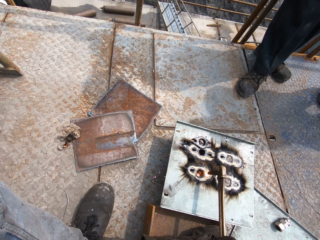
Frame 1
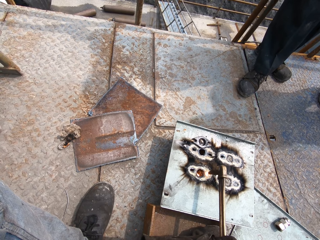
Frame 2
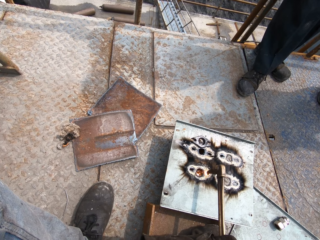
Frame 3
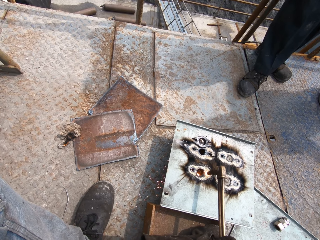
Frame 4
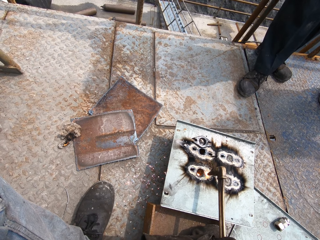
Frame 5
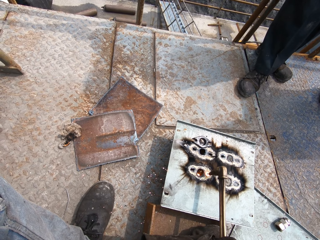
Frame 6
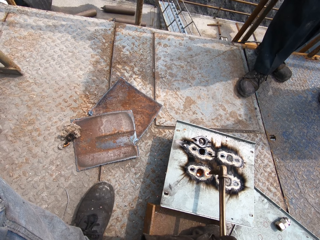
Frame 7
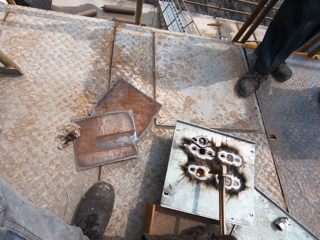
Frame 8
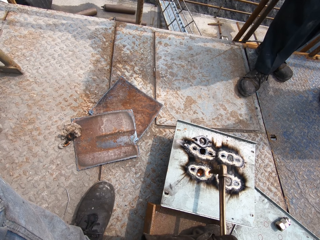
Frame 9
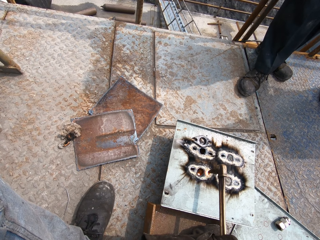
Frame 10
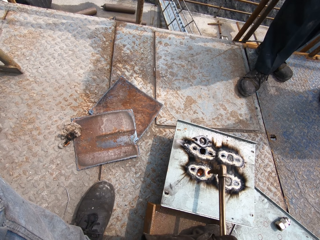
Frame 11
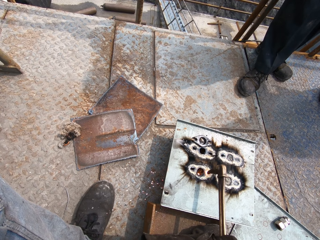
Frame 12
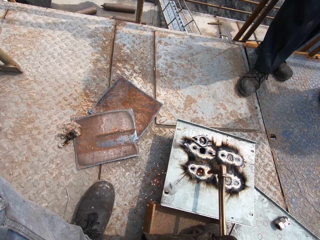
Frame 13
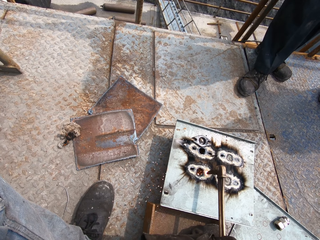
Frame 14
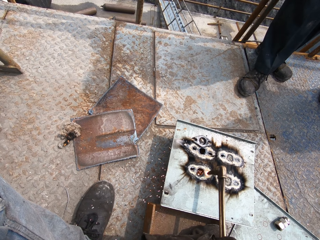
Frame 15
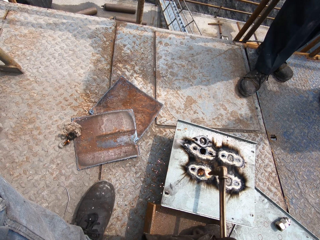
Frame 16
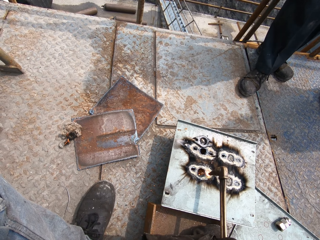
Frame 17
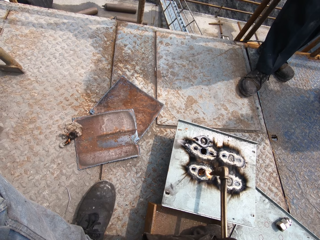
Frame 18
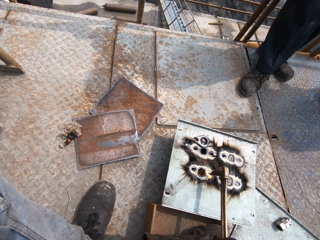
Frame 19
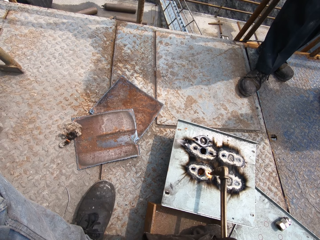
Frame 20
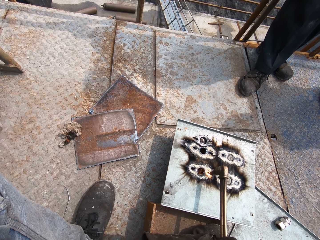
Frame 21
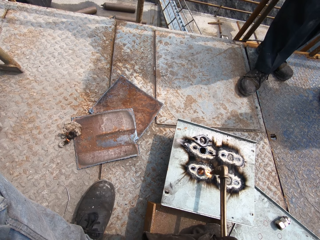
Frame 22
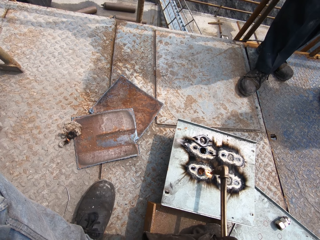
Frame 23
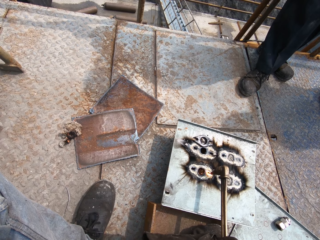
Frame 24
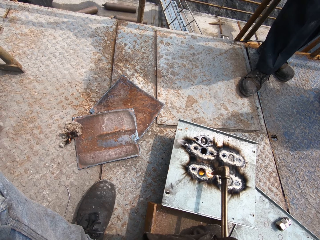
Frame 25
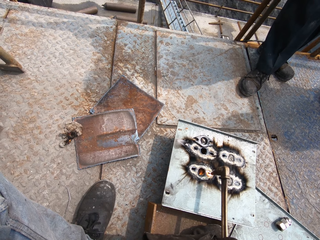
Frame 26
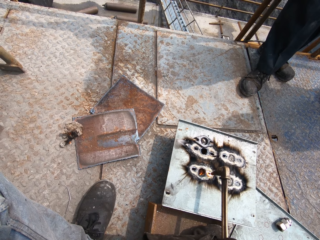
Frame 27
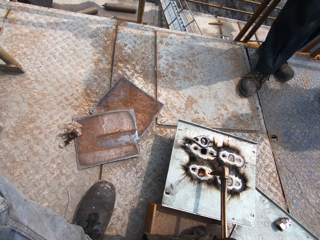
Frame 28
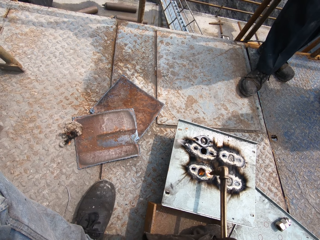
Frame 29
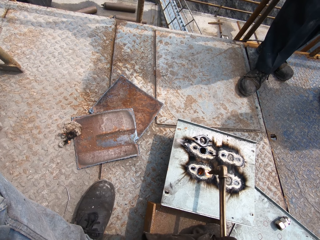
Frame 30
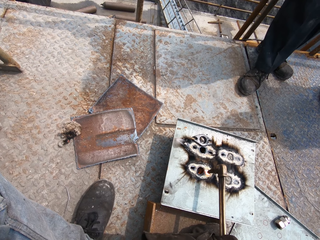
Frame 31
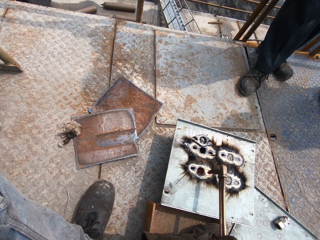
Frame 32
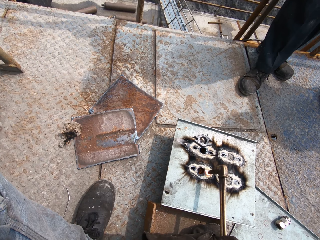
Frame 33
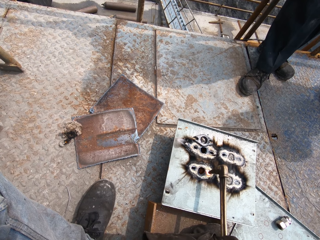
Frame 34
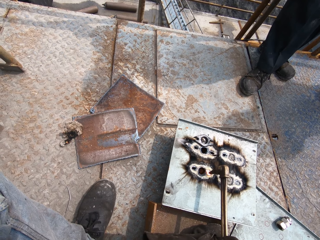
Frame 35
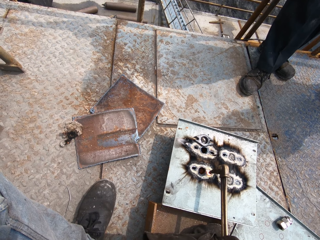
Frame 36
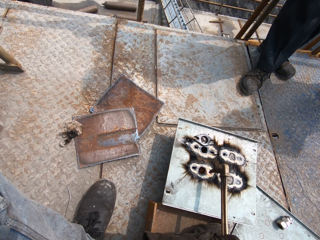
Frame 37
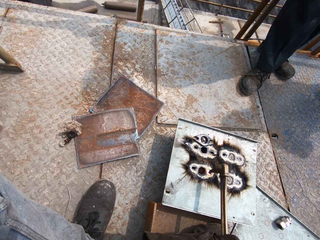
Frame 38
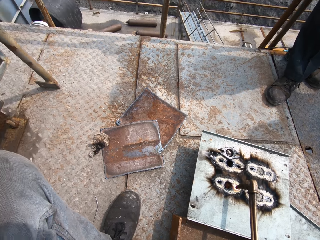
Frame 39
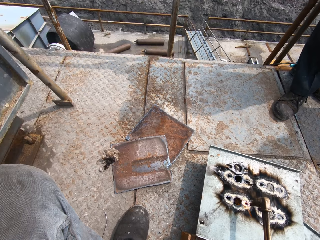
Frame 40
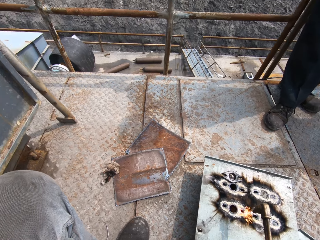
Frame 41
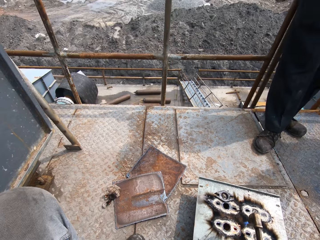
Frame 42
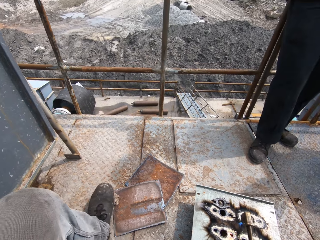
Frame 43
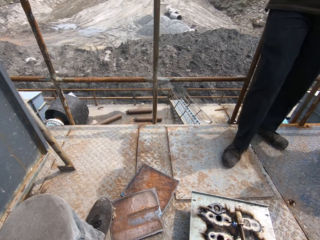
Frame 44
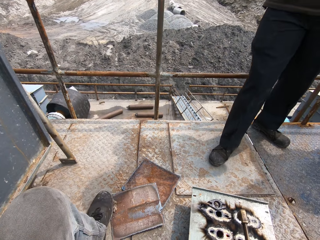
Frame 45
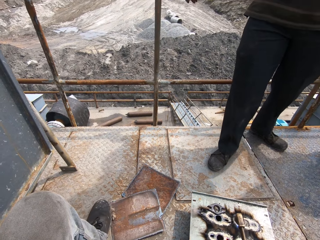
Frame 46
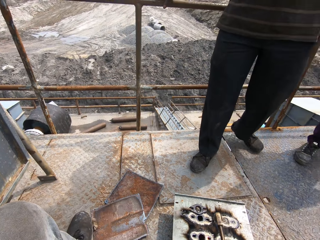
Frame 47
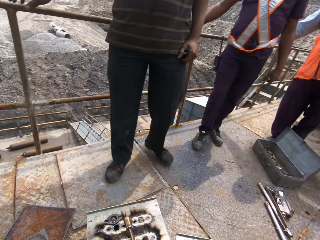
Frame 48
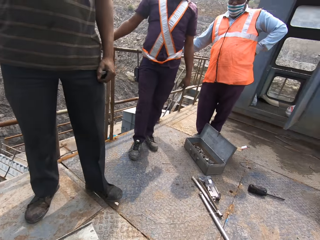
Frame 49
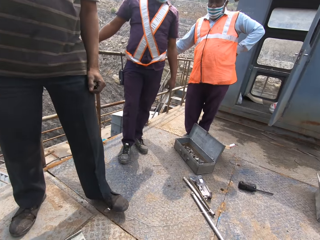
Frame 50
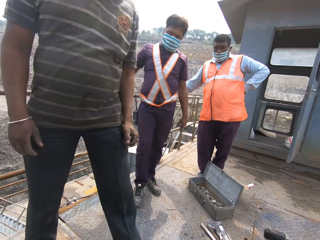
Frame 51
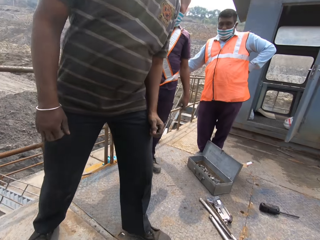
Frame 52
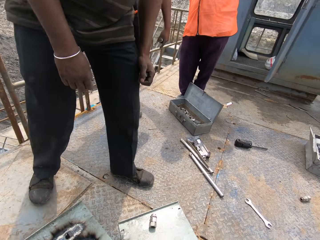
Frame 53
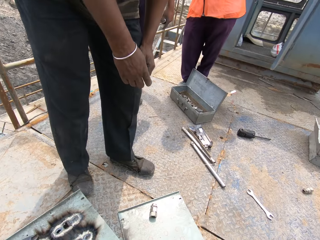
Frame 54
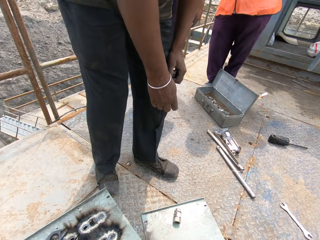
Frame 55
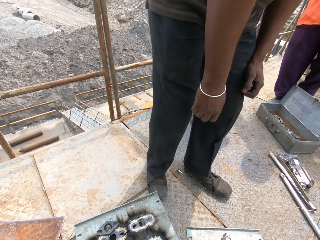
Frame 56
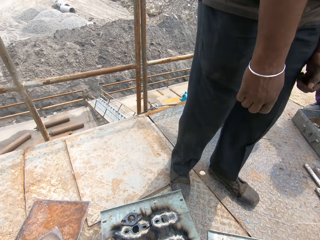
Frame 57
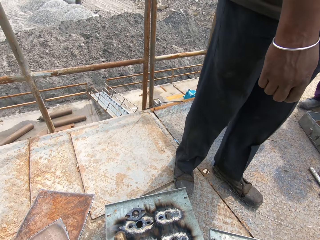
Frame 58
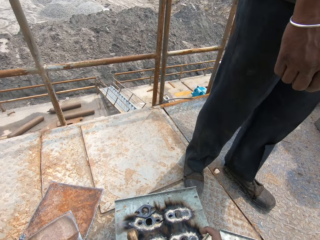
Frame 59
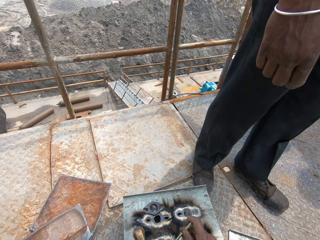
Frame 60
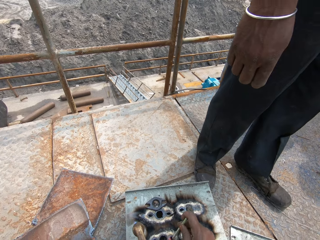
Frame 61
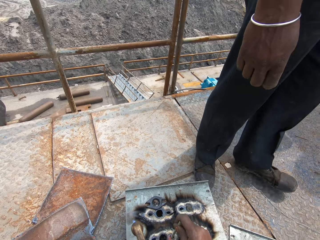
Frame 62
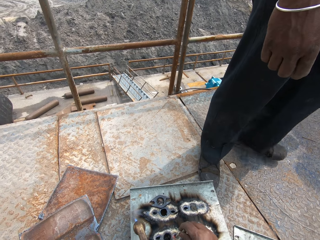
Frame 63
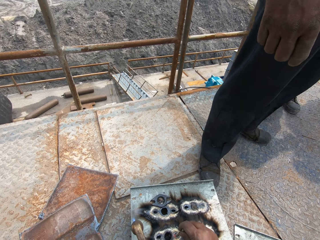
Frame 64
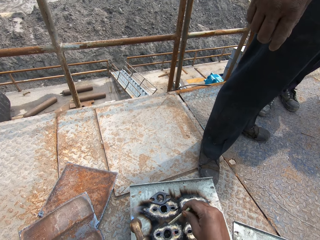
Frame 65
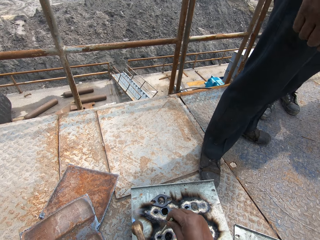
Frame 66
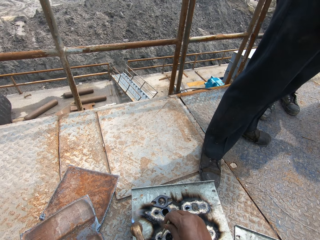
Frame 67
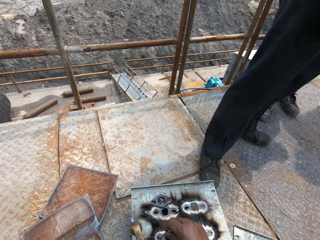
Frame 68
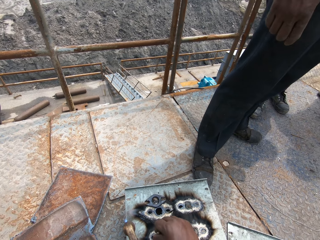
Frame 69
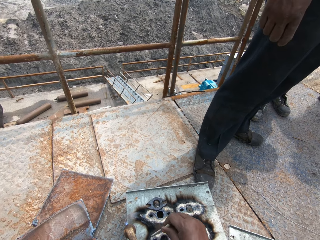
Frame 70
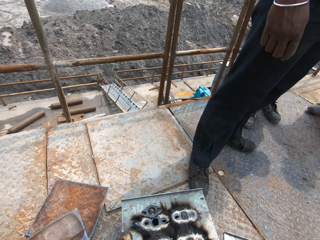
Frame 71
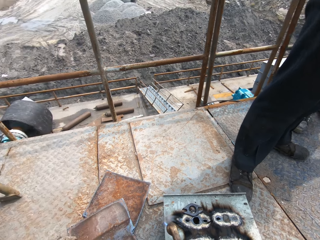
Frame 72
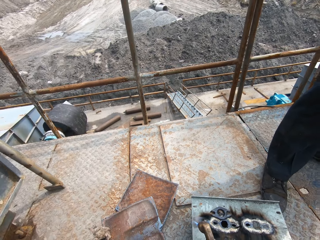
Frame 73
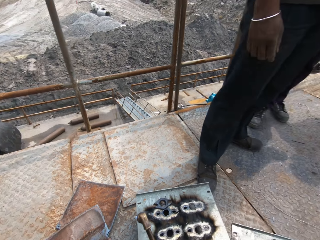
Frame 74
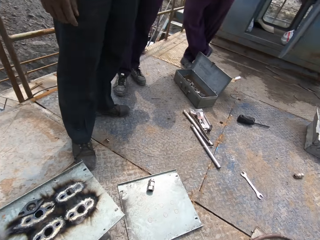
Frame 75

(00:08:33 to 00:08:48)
The camera wearer places his left foot on a metal plate on the floor. A man walks towards the camera wearer. Another man holds the metal railing with his right hand. Another man holds the metal railing with his right hand. The camera wearer looks around. He puts the rod in the hole.

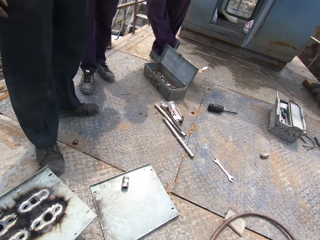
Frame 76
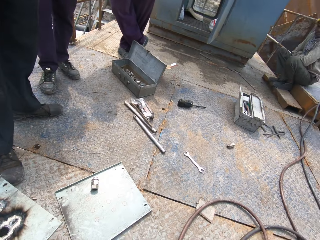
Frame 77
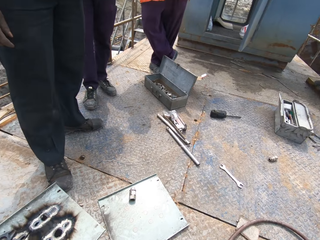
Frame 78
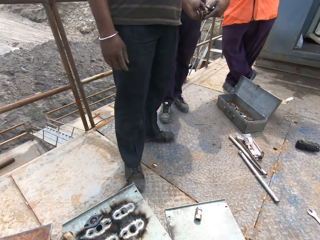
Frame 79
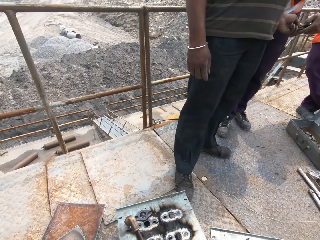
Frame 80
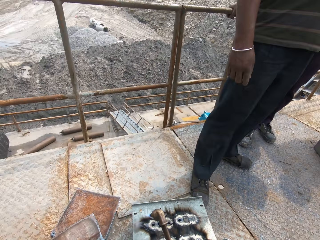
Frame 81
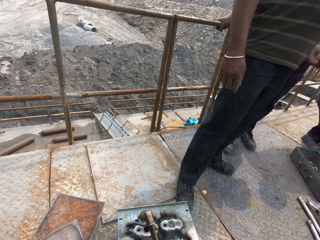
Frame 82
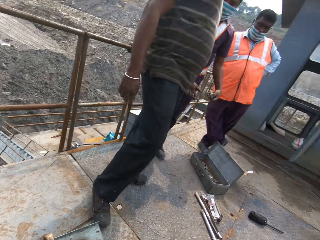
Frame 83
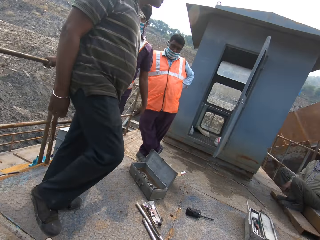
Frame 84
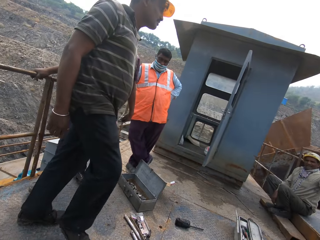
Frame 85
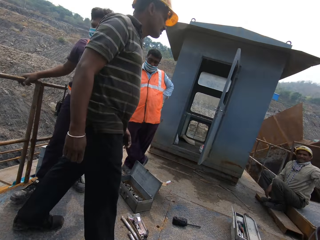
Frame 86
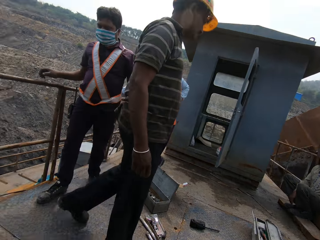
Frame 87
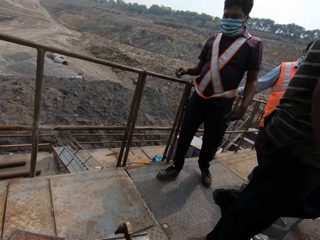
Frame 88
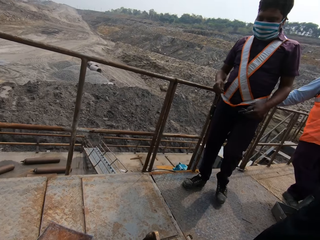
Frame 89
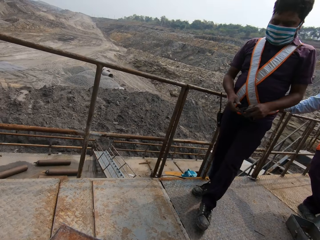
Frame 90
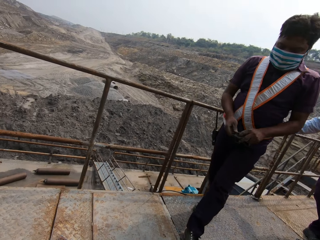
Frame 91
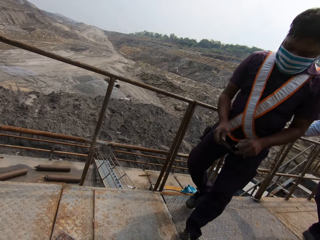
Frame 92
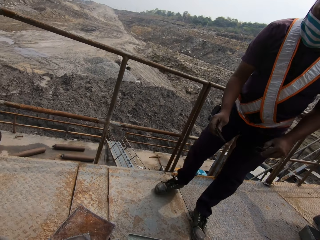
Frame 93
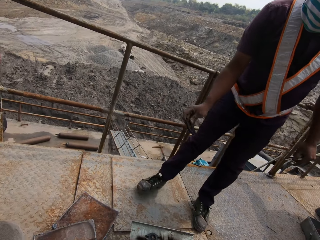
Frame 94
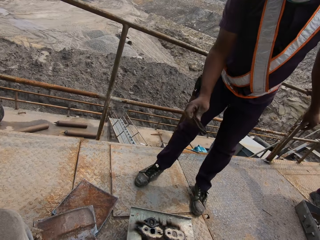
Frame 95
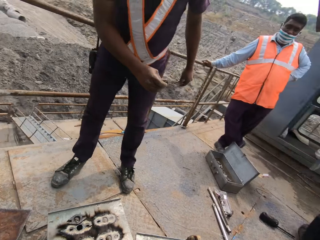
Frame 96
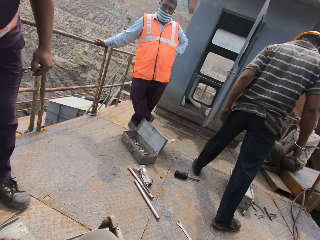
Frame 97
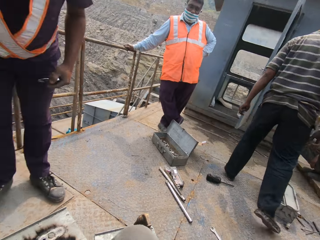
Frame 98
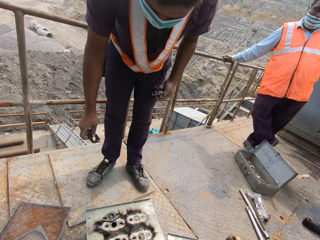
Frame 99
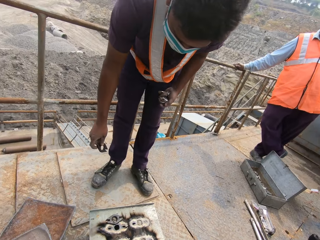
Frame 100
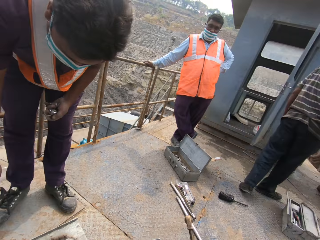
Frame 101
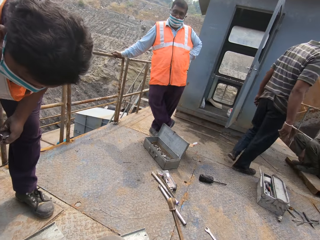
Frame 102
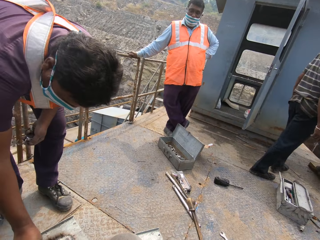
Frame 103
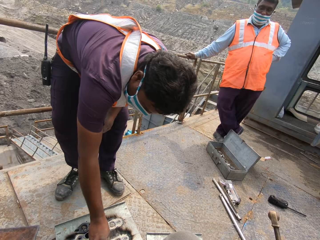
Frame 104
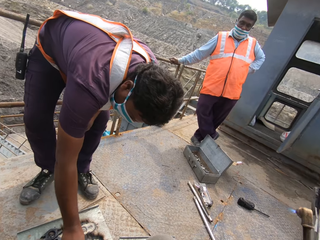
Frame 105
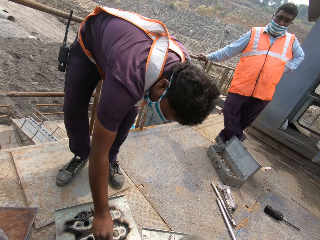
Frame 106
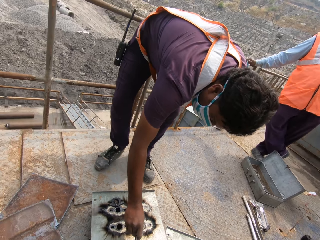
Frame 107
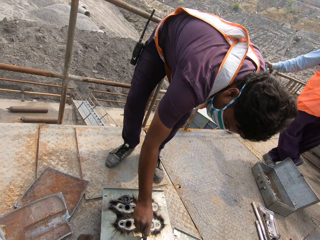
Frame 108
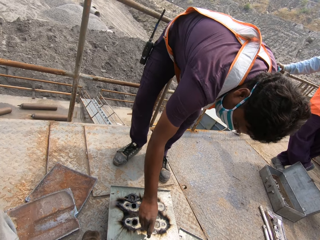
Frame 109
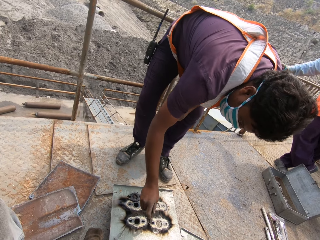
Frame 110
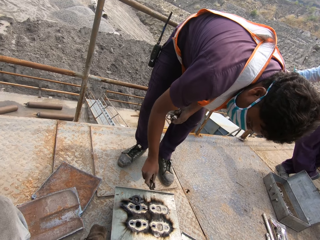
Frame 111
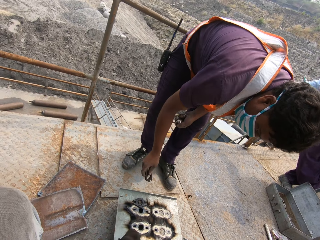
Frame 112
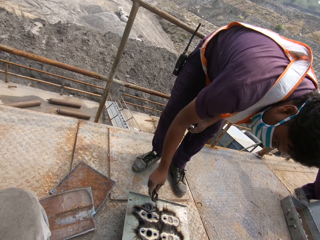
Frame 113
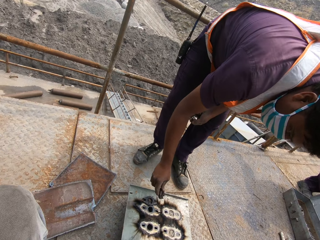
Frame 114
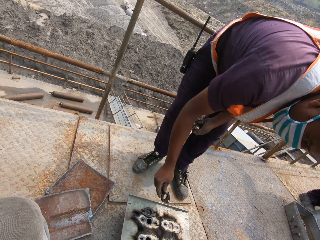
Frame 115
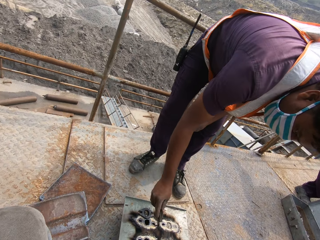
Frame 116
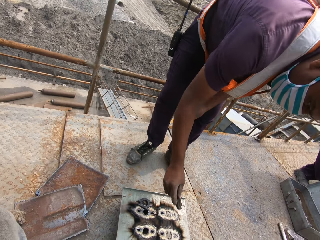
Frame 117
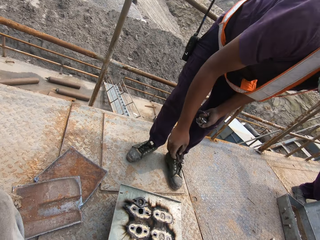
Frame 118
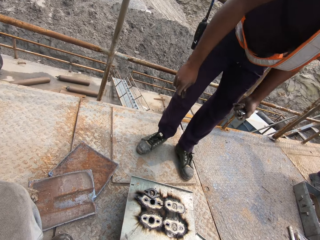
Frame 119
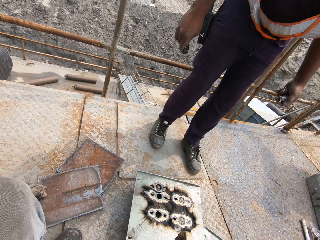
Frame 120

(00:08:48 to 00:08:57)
A man walks away from the camera wearer. Another man walks towards the camera wearer. The other man transfers a piece of metal from his left hand to his right hand and bends over the metal plate on the floor.
